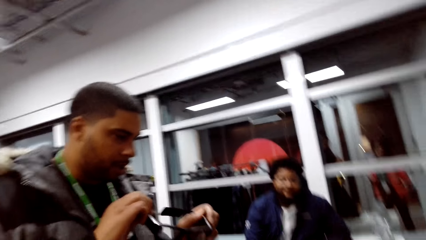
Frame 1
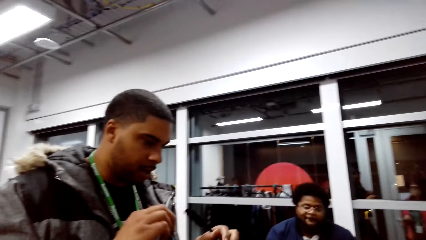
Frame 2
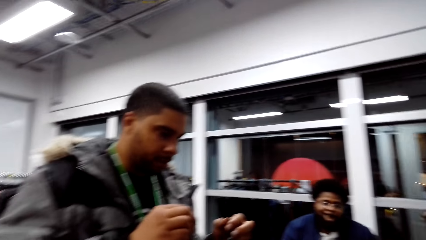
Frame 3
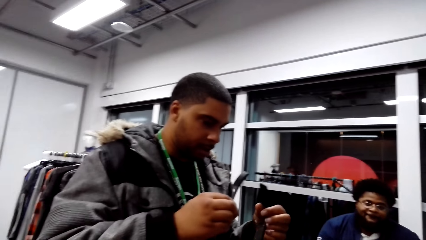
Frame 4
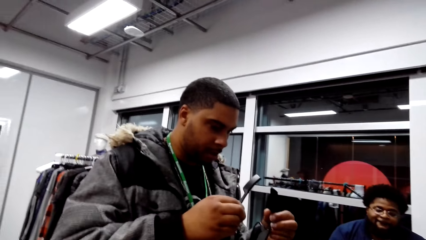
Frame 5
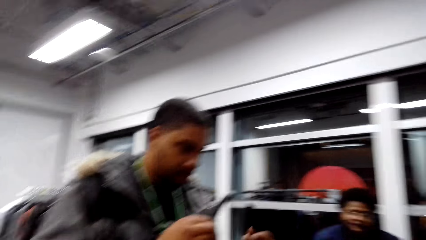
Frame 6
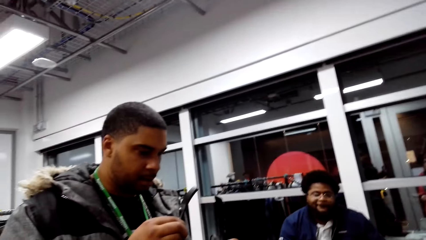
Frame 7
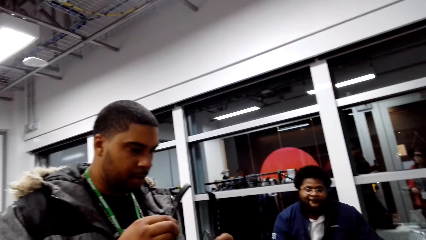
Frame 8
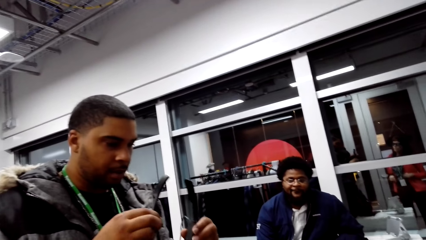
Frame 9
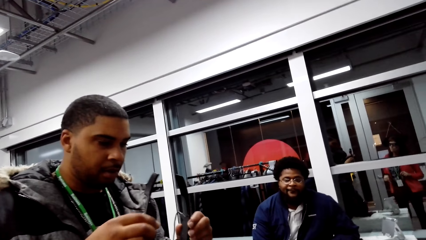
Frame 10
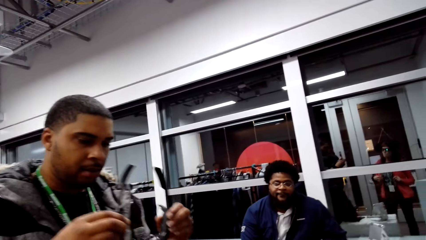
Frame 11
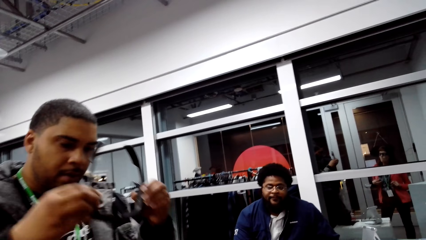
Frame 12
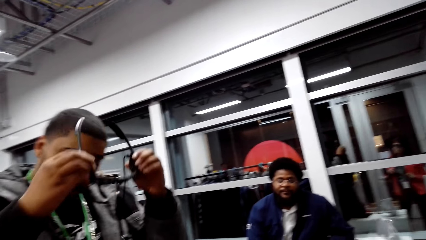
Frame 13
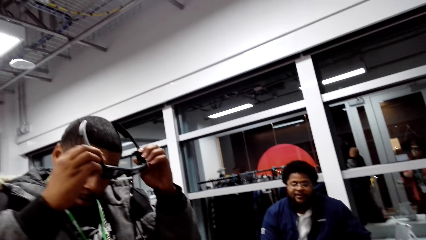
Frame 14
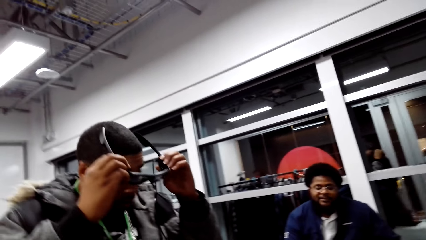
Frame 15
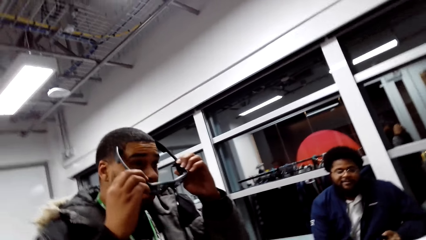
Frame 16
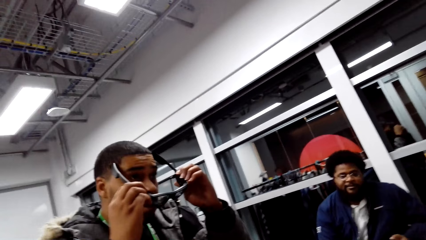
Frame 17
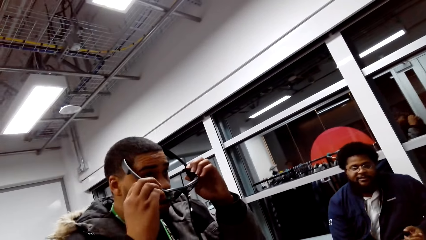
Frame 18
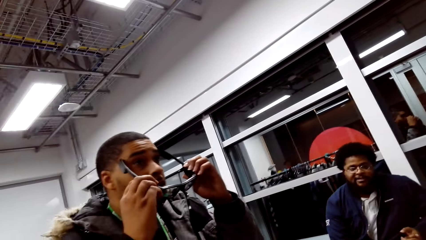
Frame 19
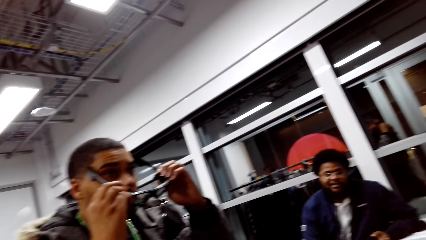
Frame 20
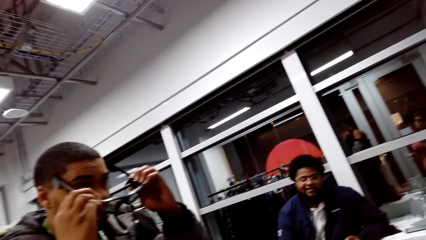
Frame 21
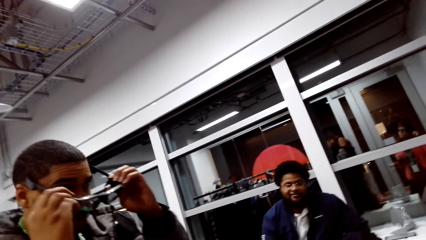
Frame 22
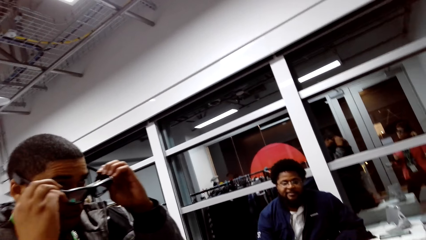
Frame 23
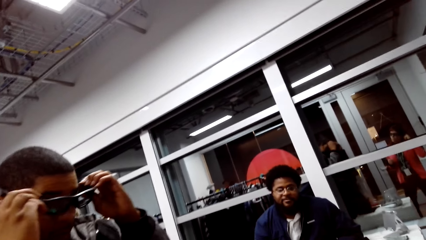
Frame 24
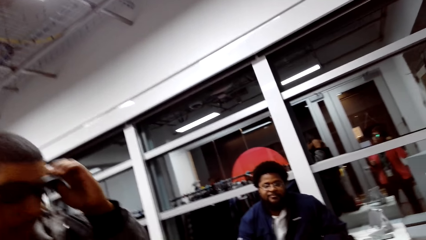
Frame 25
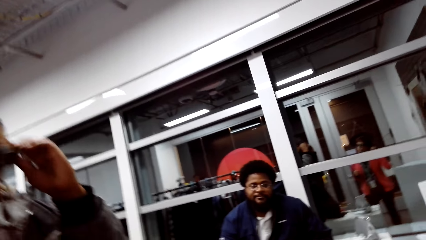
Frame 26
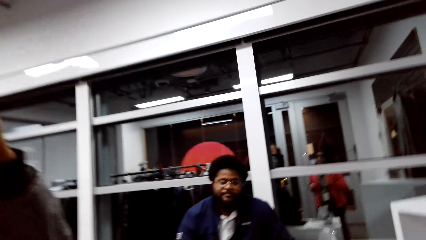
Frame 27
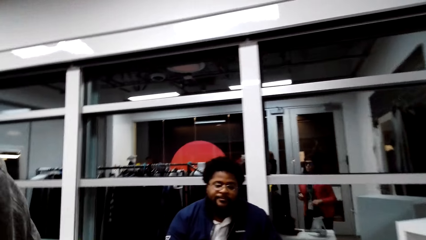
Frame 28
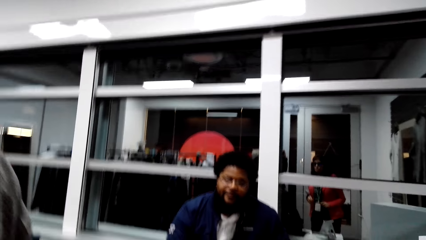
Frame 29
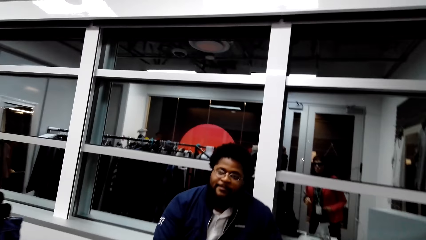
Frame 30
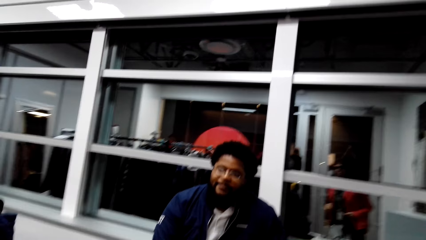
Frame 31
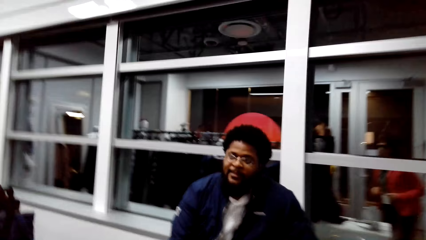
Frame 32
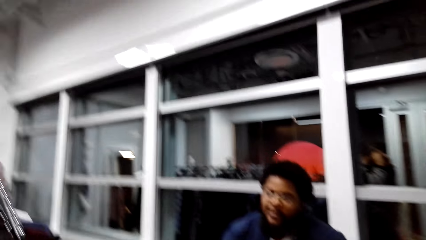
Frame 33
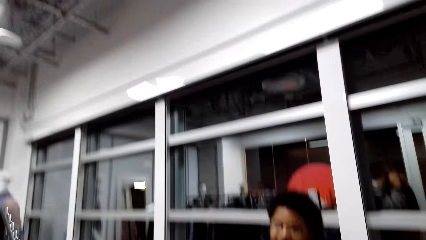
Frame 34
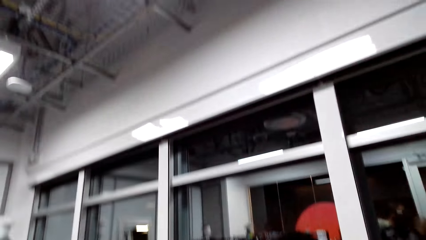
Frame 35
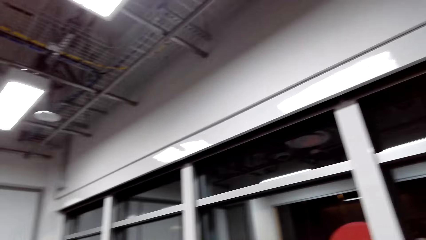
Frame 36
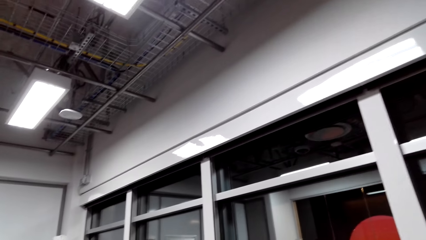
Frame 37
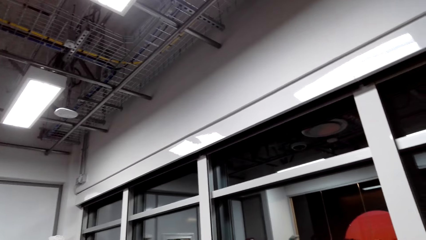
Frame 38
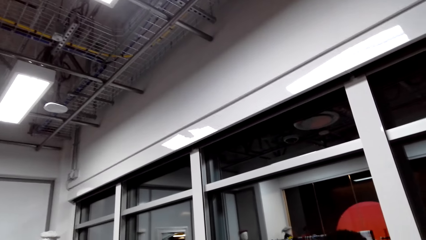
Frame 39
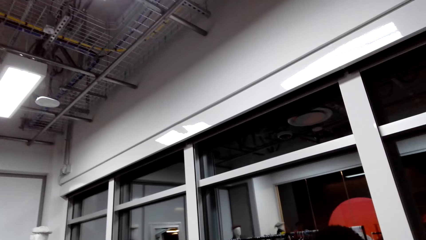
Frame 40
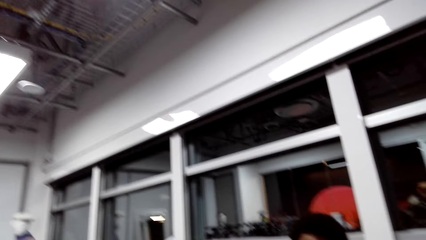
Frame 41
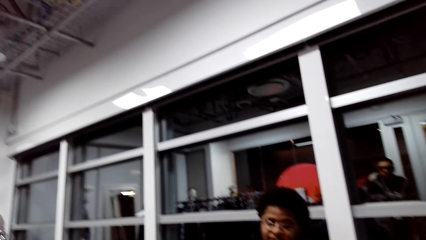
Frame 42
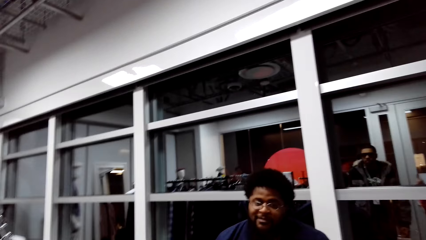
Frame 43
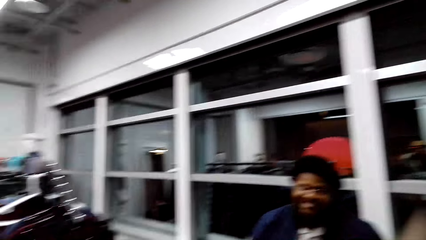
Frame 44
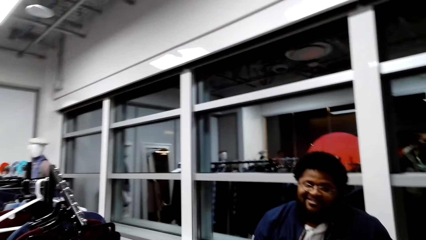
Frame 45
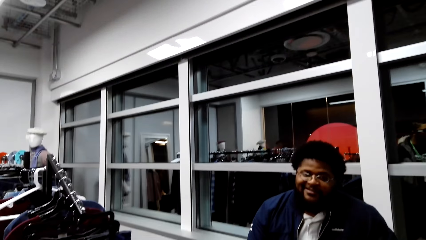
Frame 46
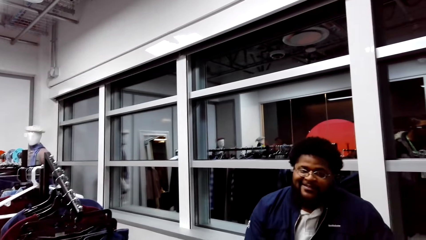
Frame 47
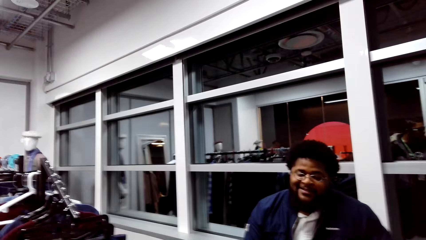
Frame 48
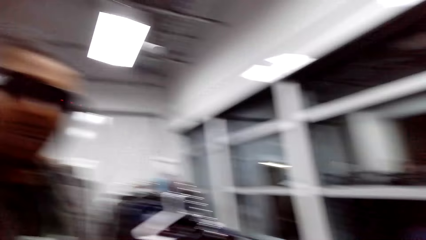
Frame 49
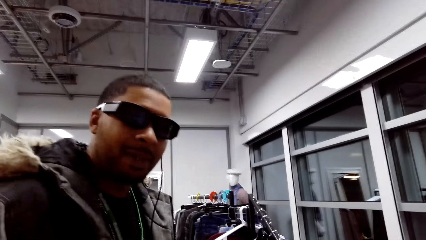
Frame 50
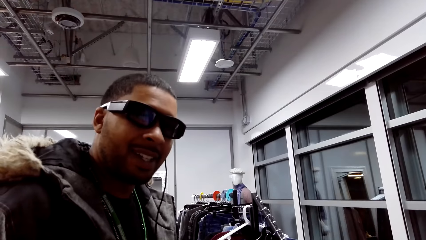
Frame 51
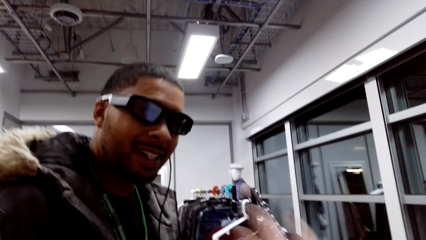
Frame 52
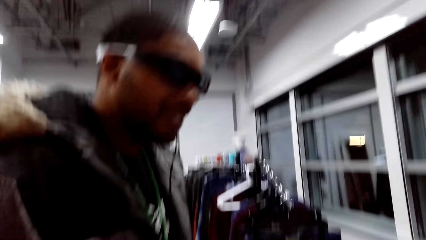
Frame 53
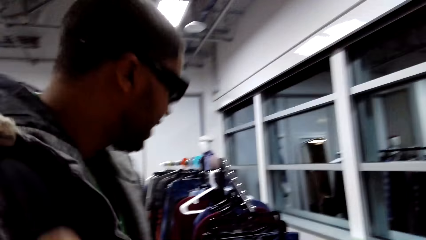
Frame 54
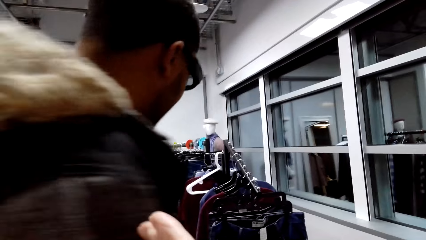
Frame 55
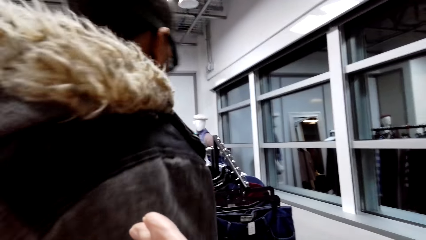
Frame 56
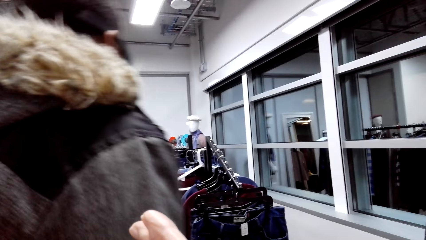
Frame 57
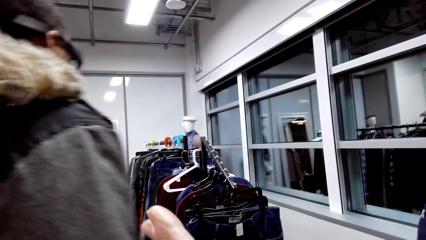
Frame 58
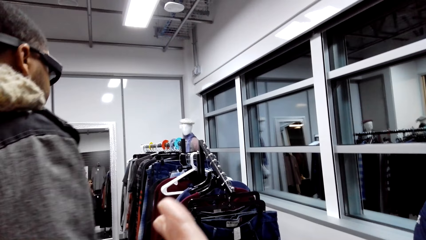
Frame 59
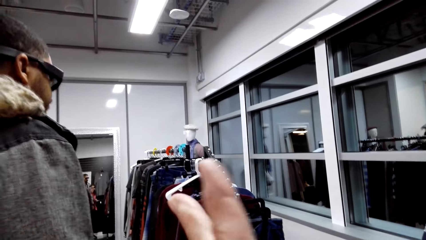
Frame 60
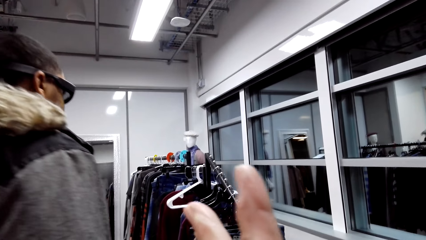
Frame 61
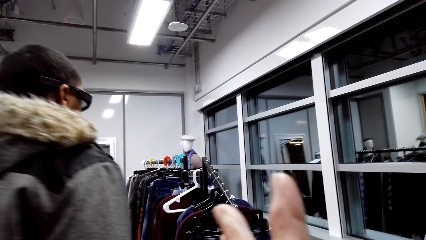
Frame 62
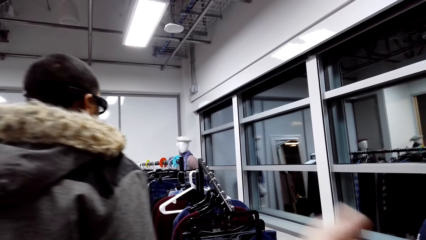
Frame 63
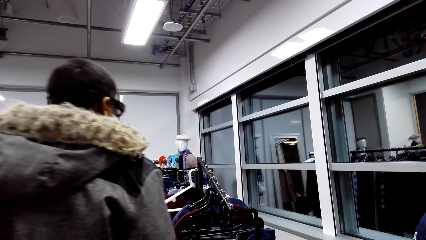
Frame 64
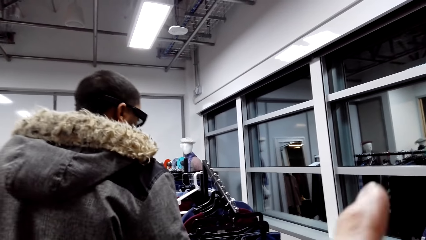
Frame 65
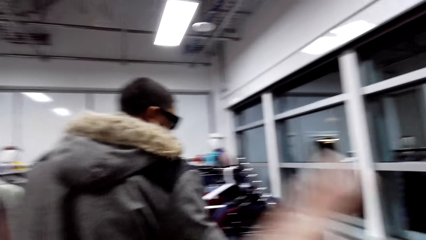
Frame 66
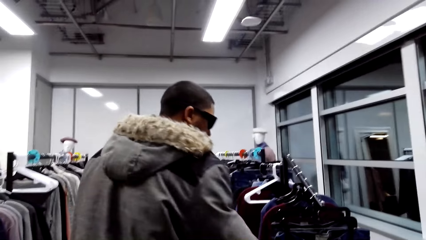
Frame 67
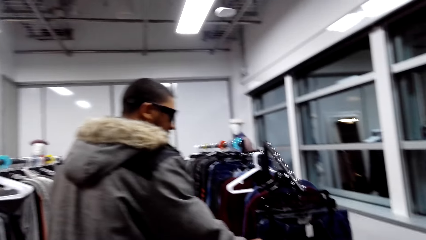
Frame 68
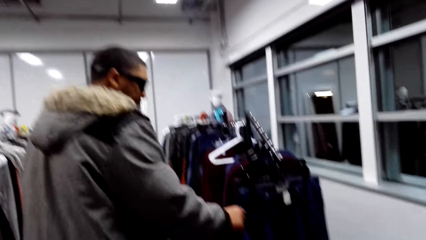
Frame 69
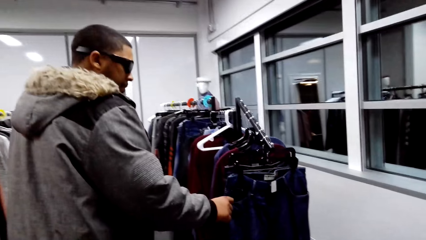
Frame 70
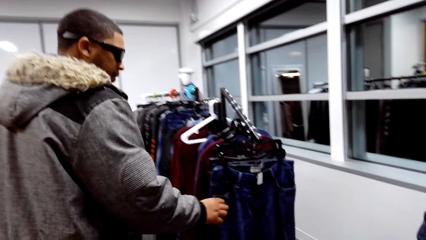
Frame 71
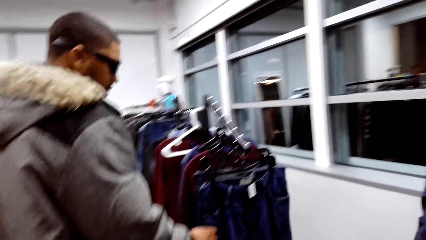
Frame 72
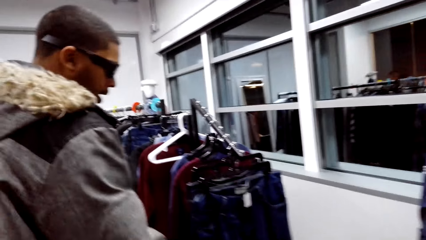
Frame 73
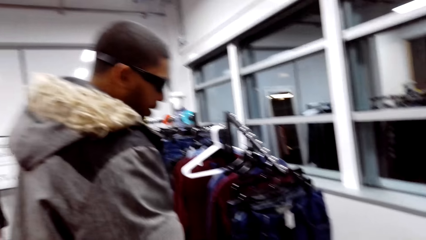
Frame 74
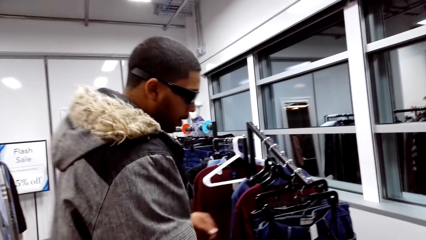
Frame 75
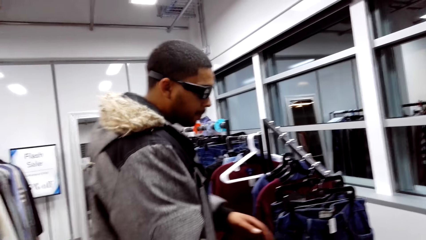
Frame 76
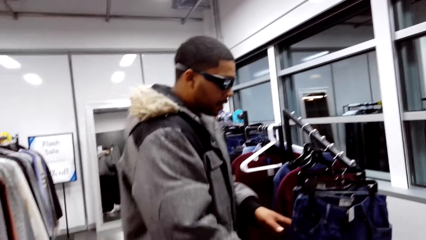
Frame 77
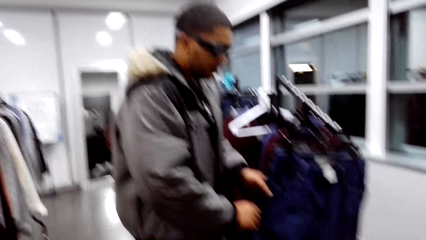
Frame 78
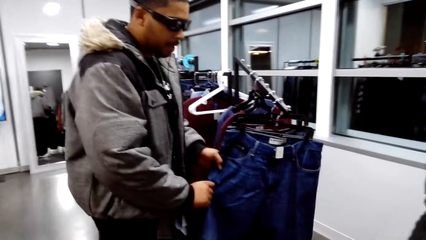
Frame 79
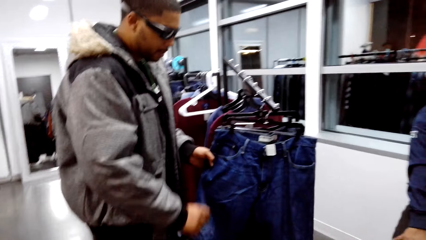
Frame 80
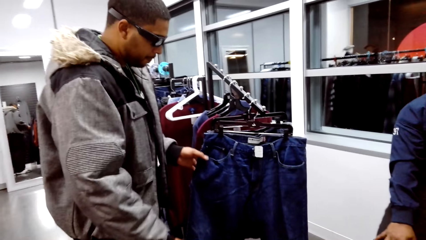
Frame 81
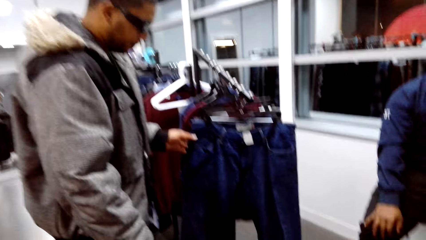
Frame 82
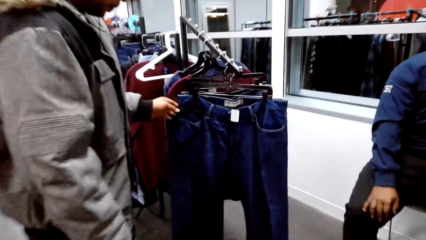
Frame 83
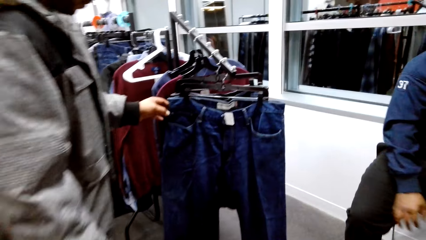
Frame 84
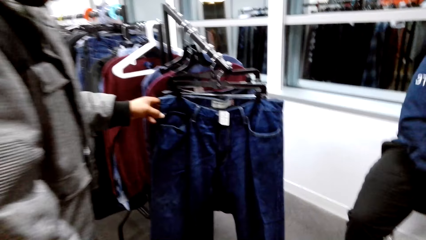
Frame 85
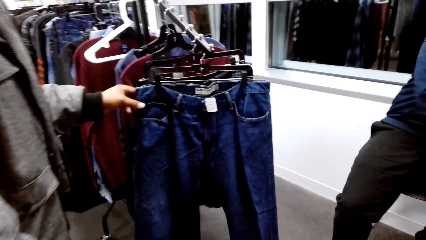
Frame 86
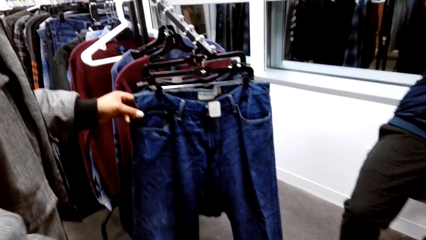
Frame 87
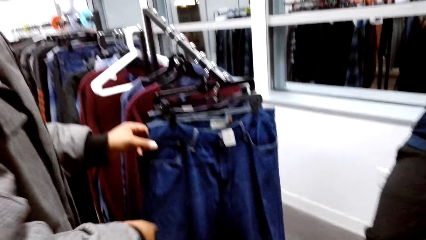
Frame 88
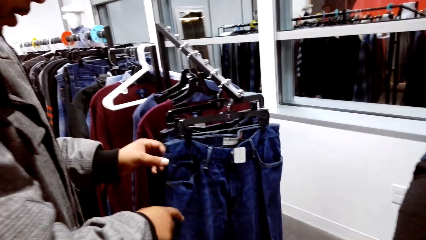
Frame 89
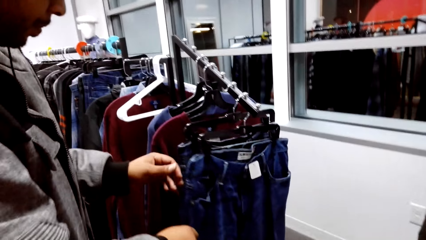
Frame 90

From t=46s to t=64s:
The camera wearer stares at a man. They talk to a person. They look around. They talk to the person. They talk to the man in the store. The man holds a trouser on the display.
